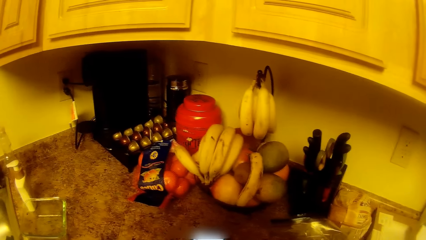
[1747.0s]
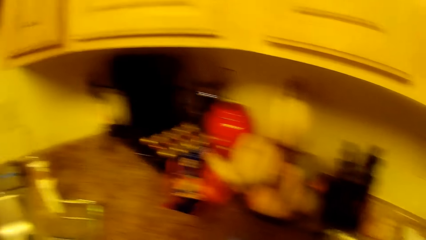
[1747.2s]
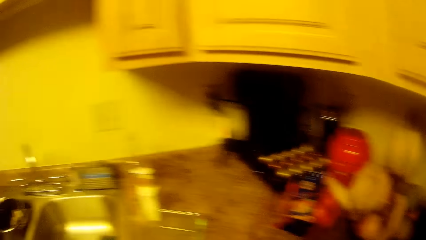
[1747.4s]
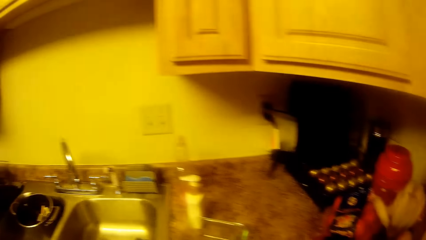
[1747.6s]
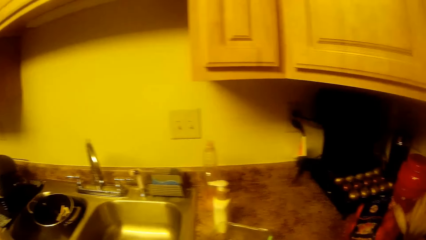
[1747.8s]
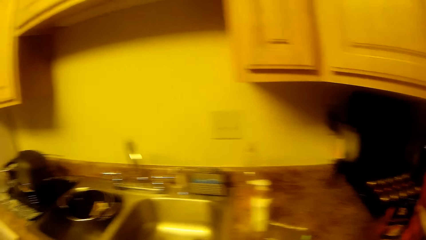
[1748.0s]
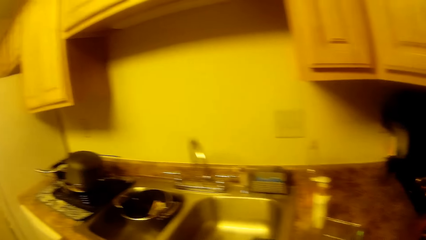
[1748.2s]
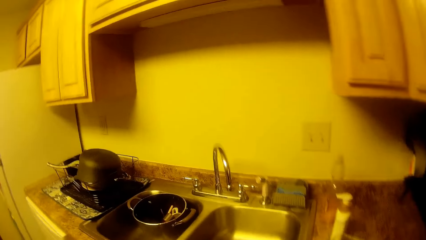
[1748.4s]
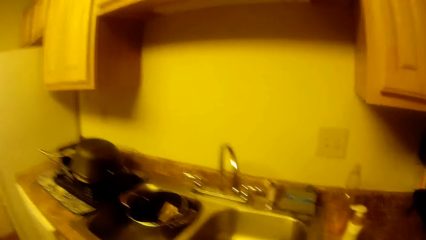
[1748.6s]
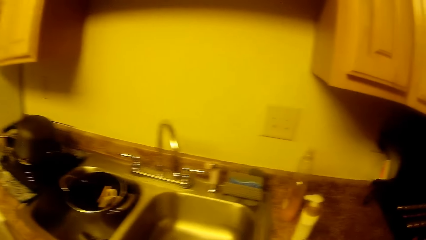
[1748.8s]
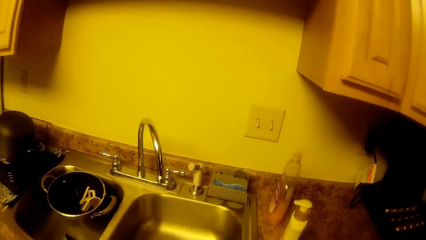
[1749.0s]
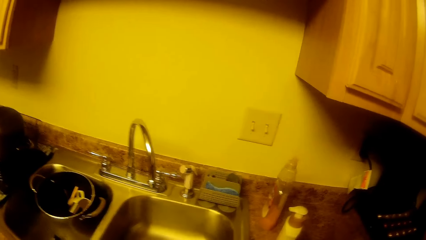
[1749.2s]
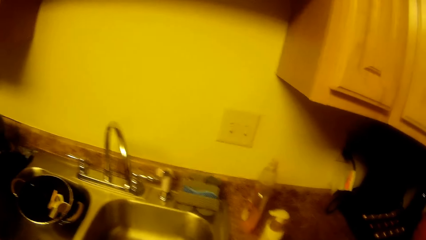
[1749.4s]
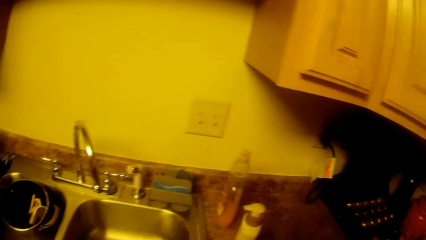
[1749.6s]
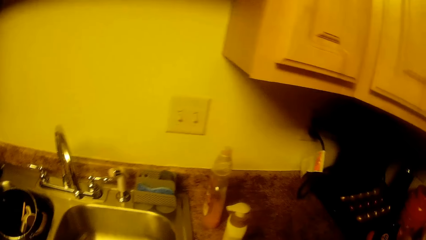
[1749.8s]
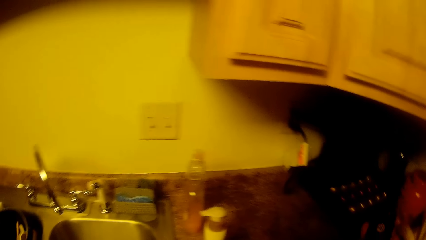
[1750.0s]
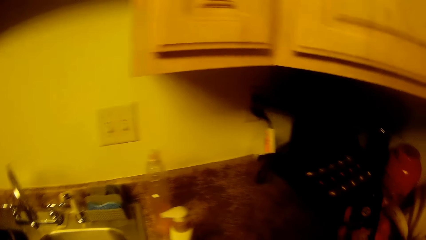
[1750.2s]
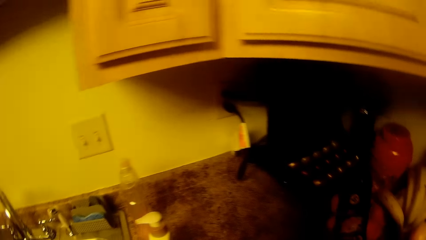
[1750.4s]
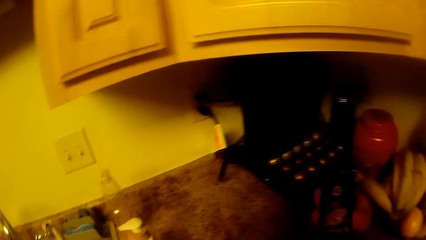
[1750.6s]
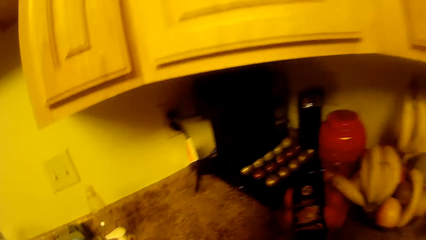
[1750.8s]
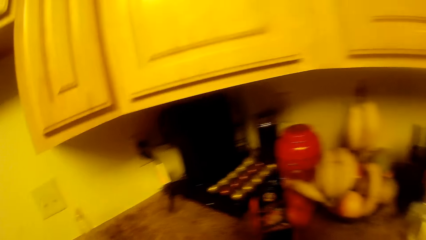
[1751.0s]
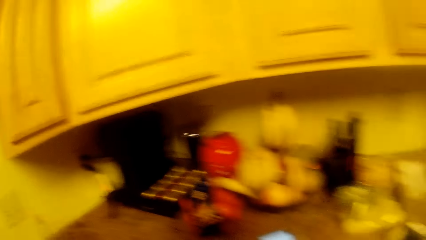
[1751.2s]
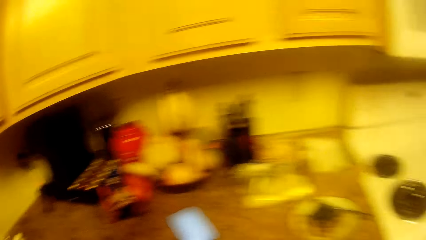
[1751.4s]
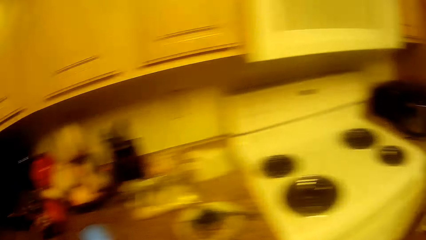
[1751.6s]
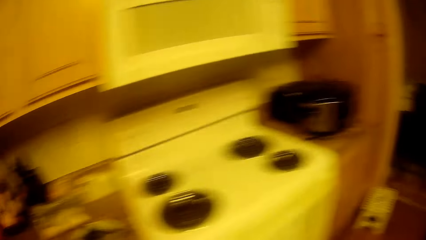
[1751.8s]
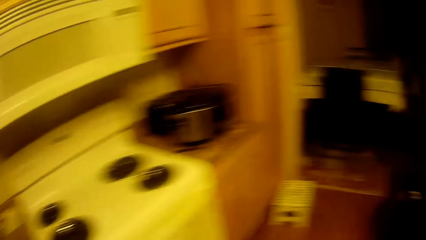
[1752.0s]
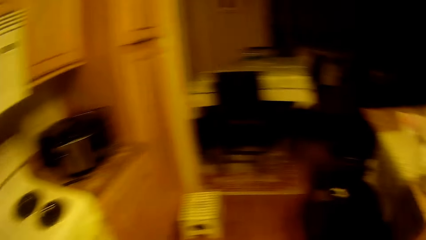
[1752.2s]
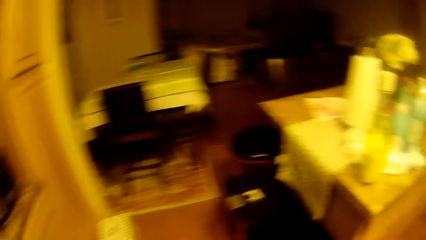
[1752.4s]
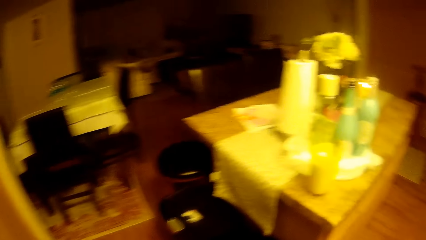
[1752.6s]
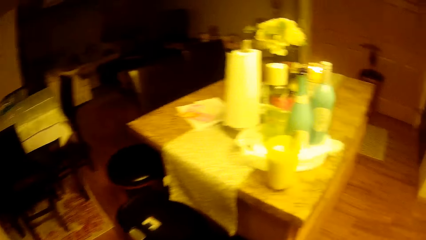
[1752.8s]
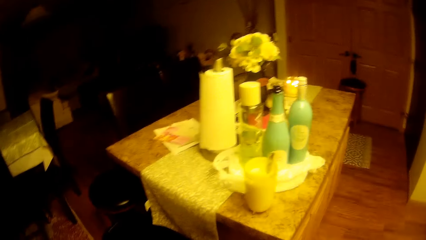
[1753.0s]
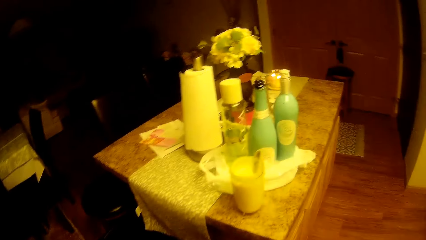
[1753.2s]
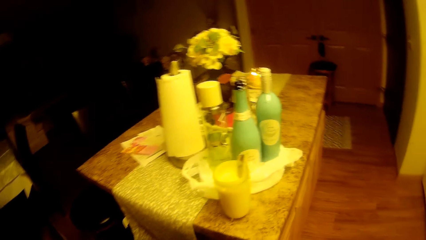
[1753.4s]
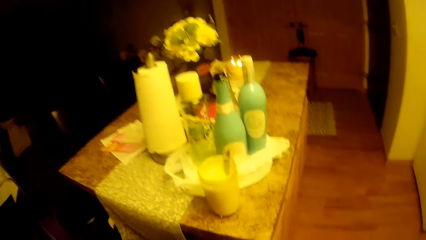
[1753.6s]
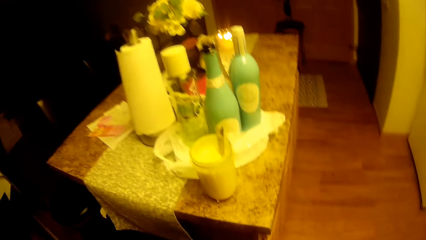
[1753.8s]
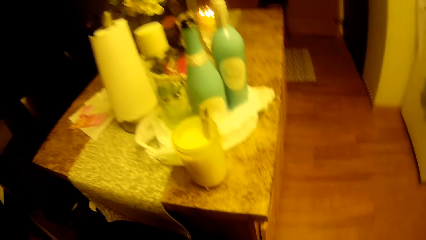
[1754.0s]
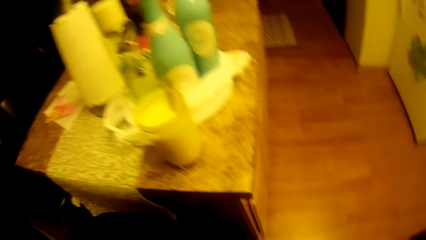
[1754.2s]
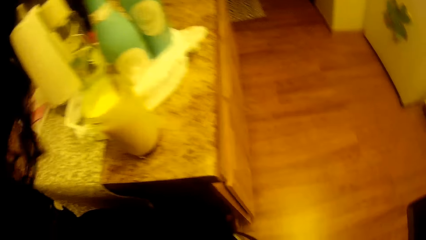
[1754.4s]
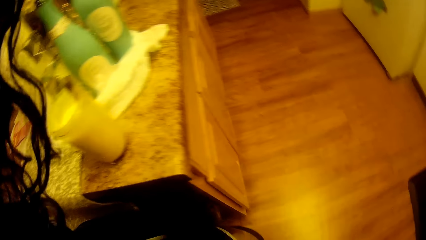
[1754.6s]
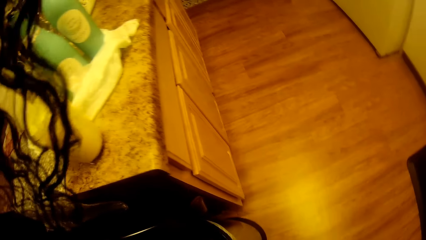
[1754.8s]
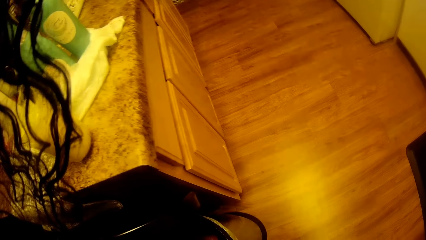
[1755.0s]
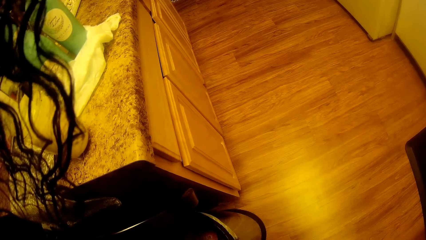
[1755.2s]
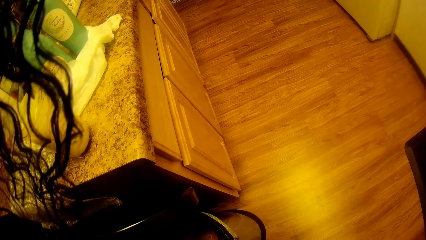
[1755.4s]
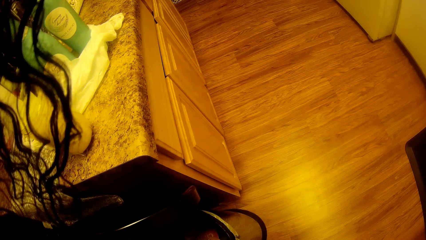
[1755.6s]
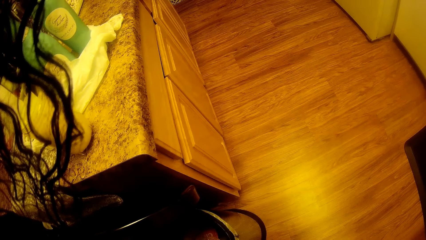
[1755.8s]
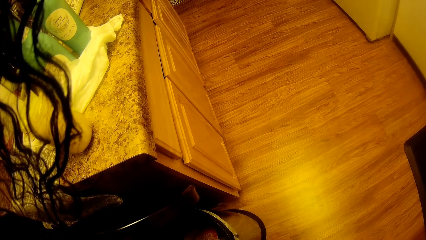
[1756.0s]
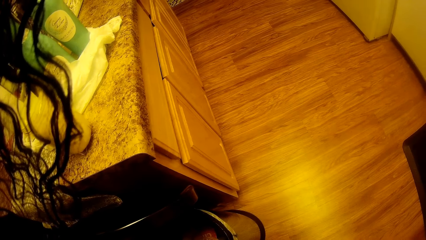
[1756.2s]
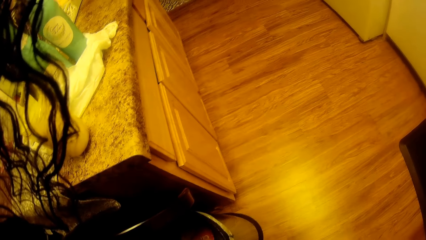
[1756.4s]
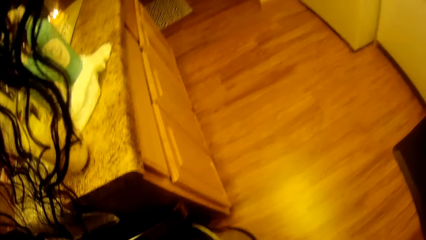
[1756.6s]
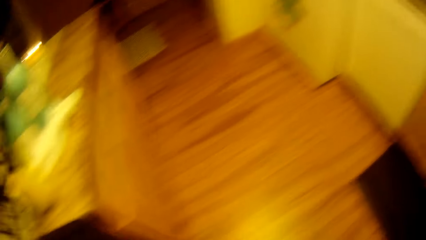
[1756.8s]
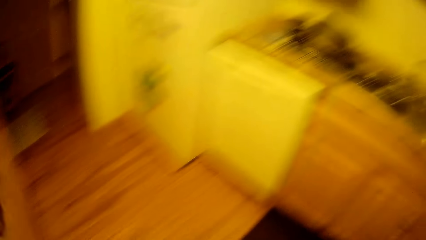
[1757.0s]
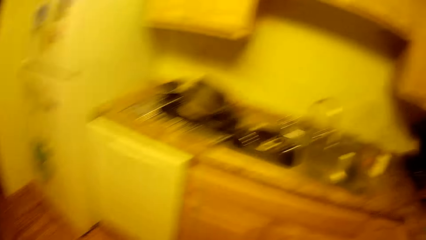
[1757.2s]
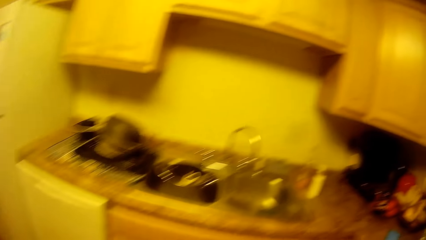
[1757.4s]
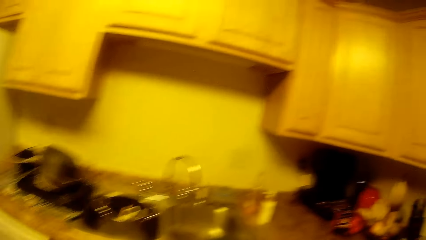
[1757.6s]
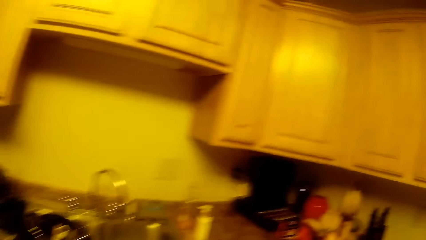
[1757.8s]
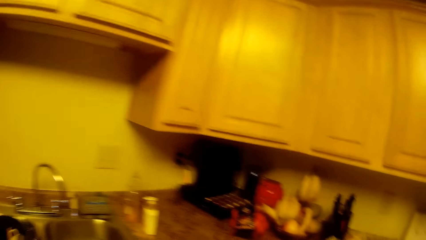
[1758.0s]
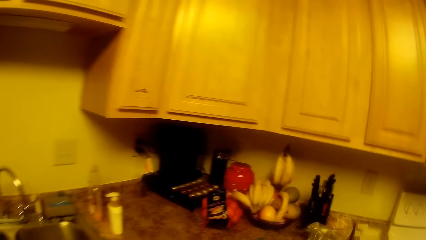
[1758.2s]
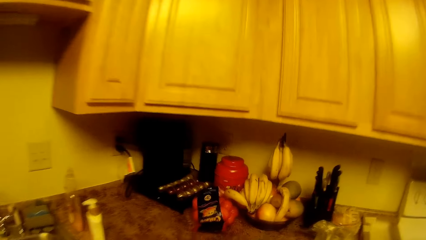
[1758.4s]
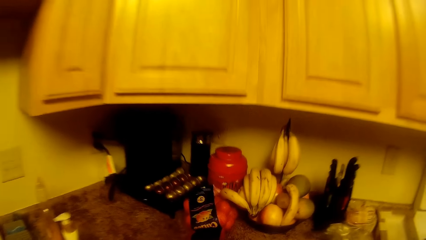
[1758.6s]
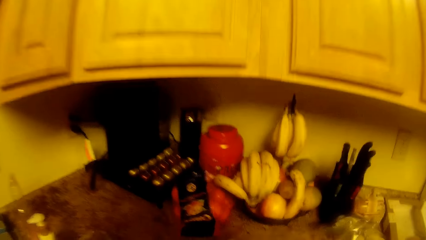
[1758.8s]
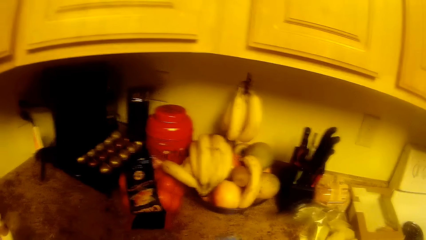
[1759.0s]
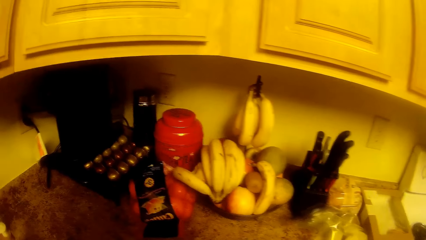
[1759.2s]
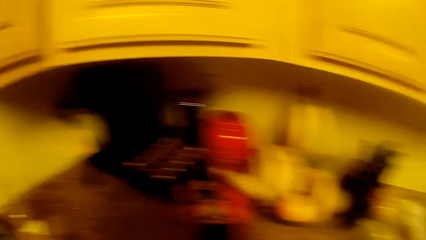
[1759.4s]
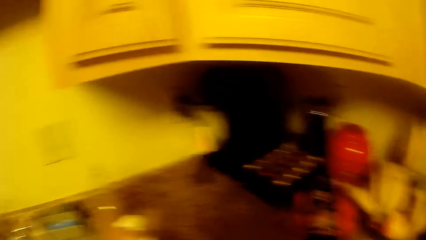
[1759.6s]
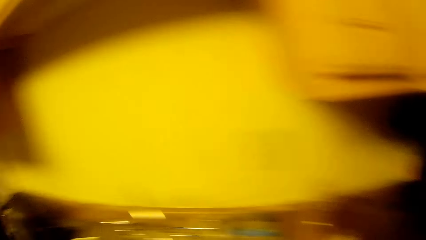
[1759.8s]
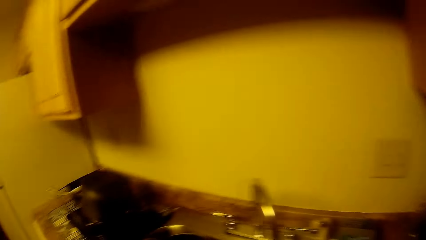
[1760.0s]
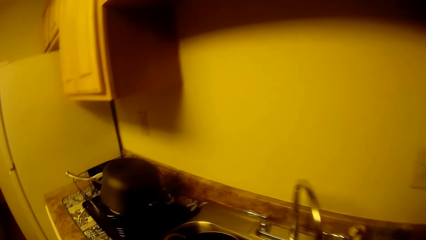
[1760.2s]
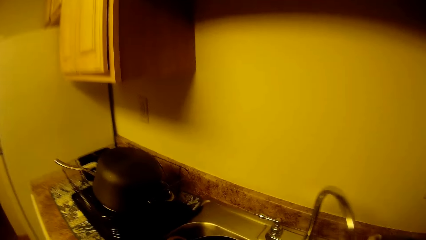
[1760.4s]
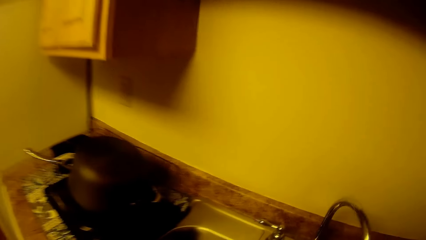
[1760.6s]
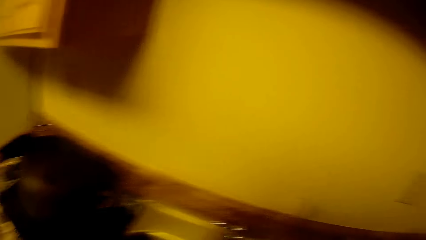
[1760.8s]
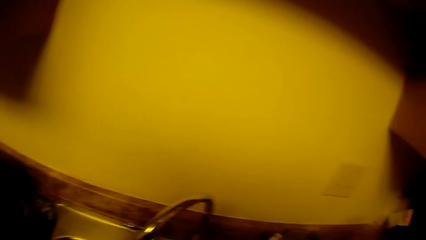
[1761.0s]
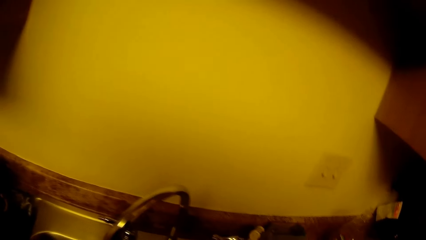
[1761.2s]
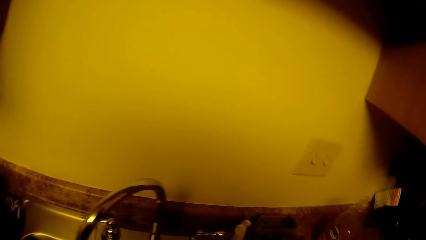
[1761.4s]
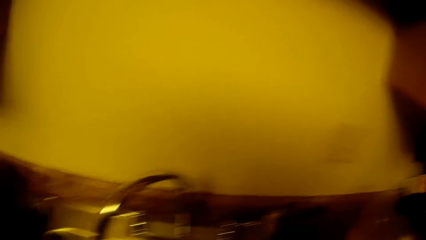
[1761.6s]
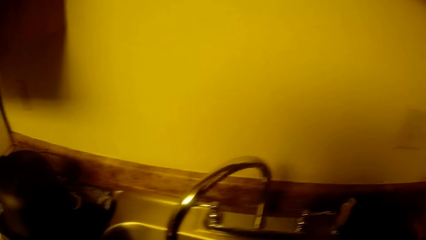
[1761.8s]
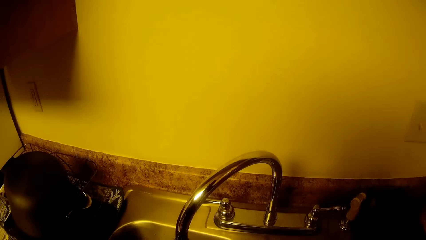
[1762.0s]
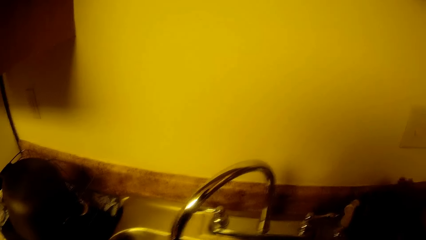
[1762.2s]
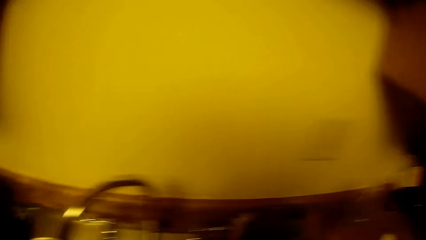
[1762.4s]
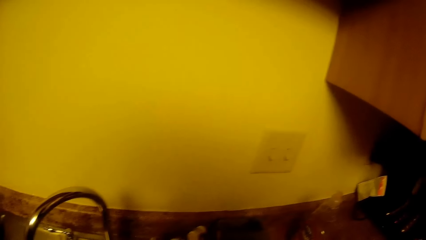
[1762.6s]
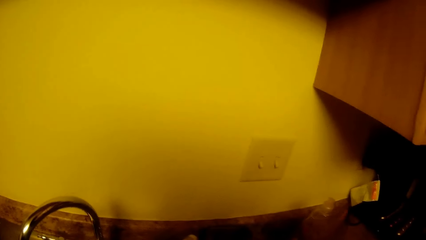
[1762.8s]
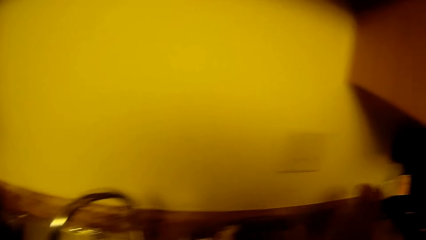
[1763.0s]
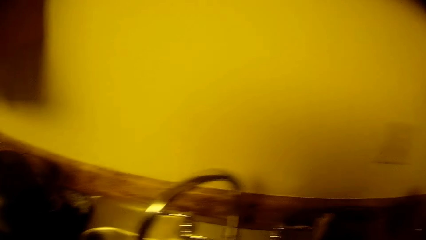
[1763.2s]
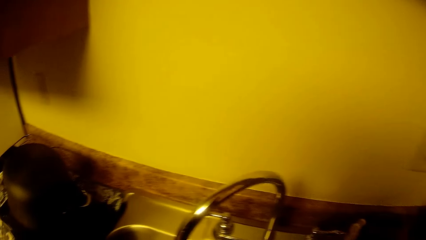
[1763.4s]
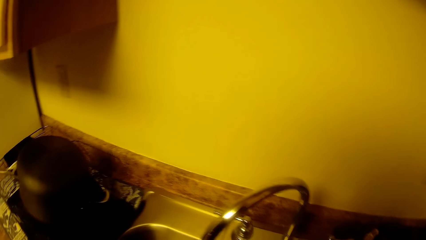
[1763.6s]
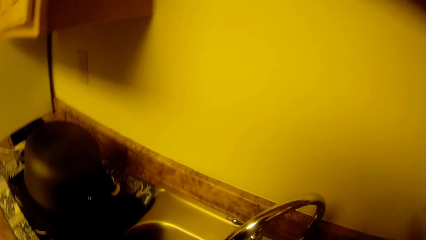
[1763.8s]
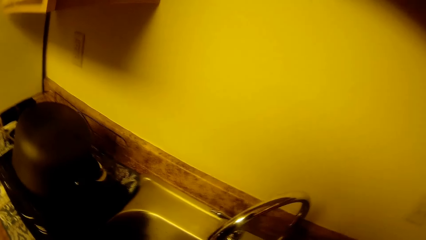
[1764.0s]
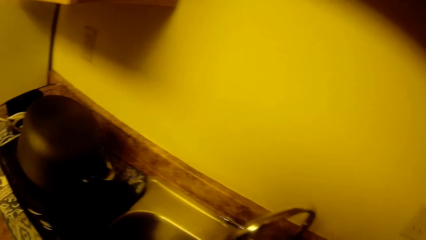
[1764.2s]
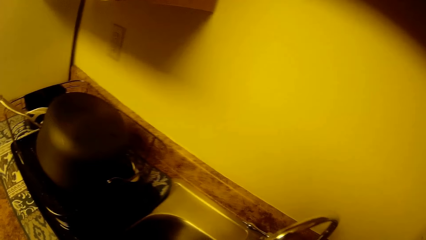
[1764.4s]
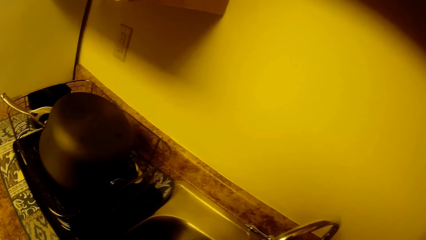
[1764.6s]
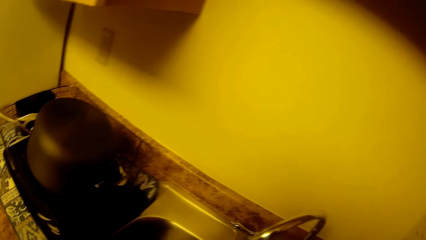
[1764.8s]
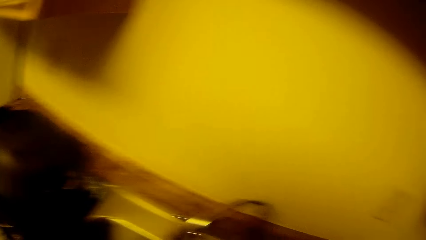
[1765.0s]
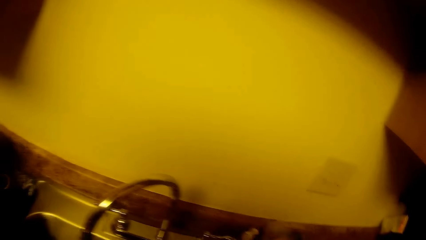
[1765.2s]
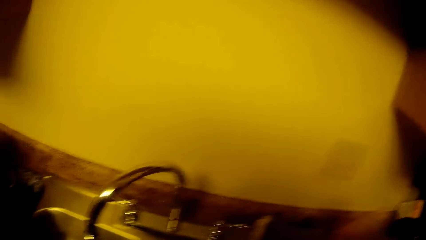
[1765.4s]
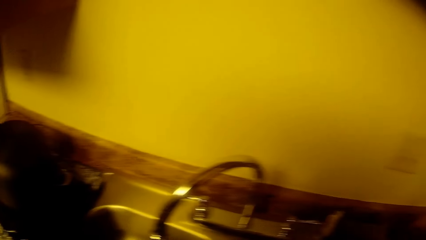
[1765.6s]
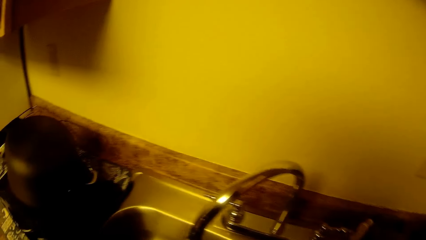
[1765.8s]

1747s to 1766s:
The camera wearer turns to the sink. They look around the sink table. They turn to the table. They look around the table. They look around the kitchen. They pick up a bottle of liquid soap from the sink table.
